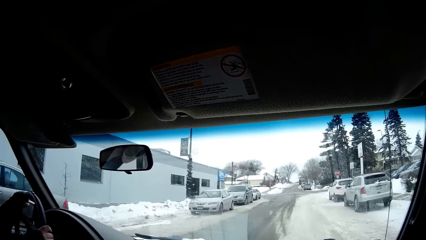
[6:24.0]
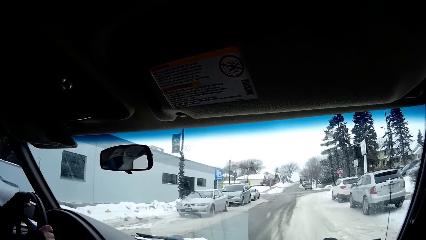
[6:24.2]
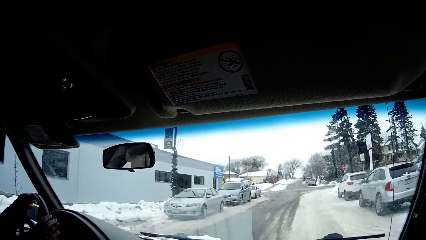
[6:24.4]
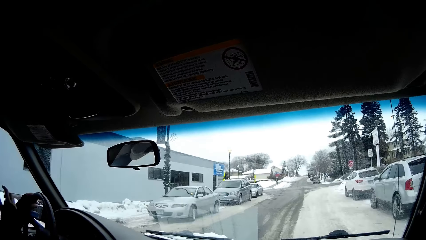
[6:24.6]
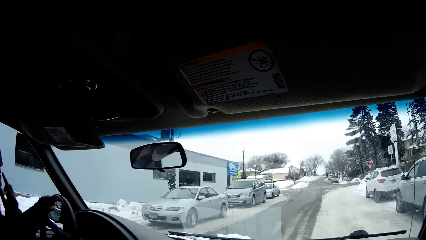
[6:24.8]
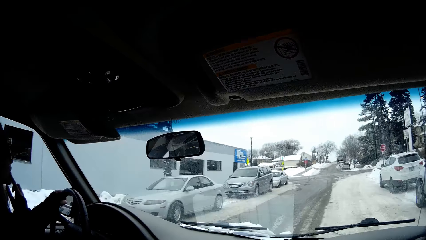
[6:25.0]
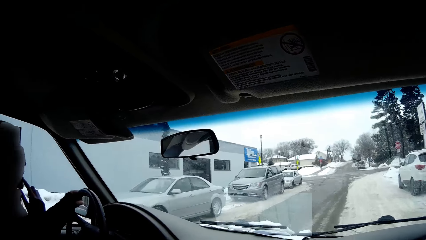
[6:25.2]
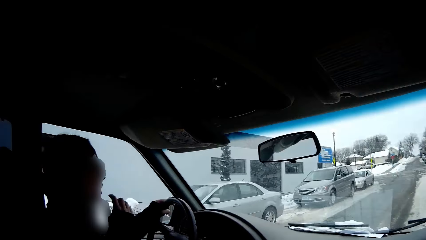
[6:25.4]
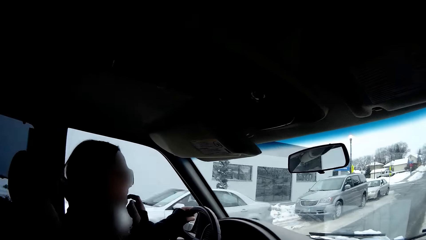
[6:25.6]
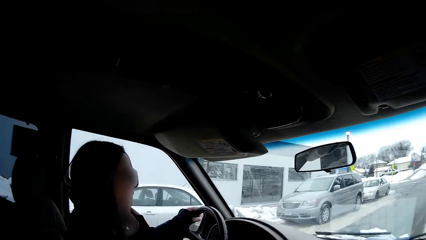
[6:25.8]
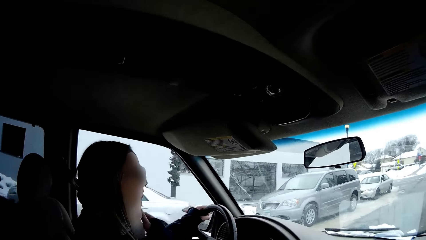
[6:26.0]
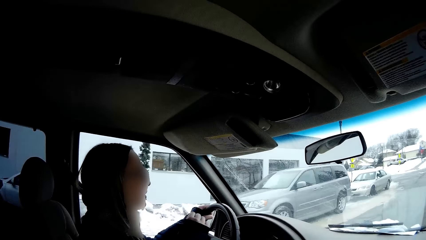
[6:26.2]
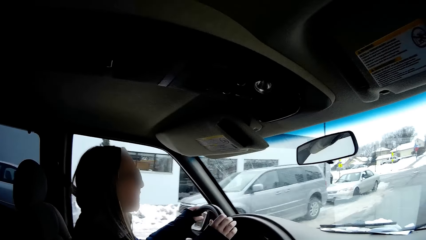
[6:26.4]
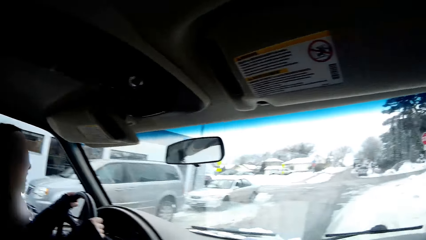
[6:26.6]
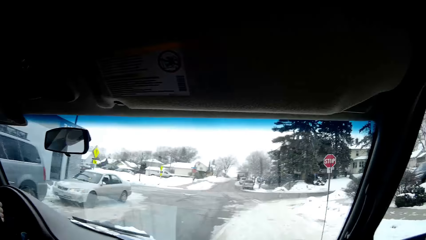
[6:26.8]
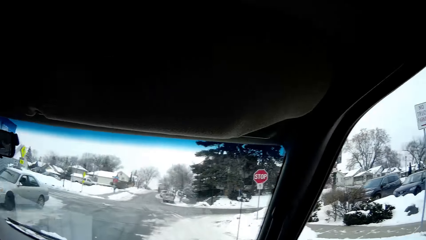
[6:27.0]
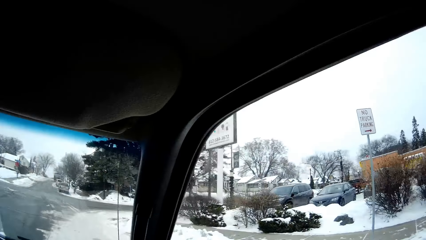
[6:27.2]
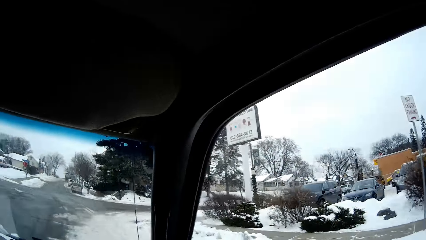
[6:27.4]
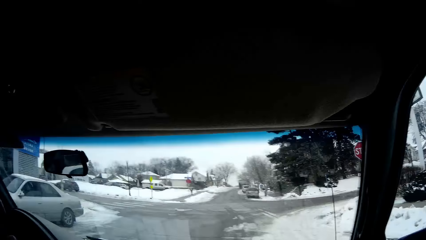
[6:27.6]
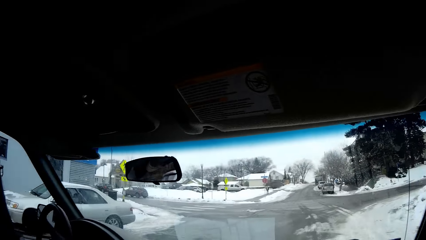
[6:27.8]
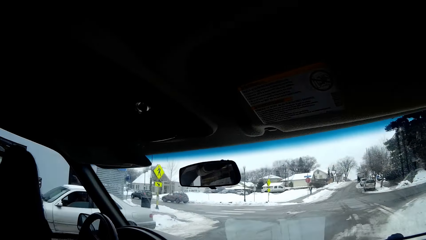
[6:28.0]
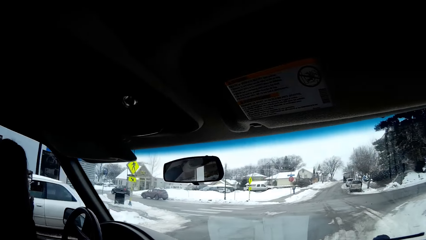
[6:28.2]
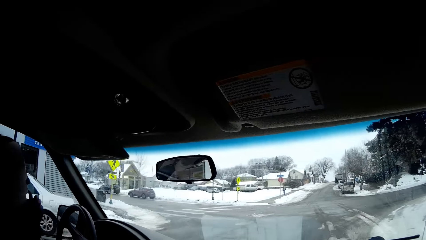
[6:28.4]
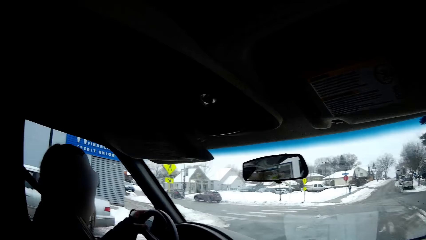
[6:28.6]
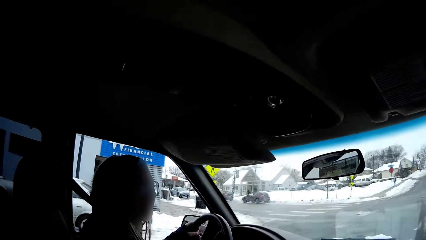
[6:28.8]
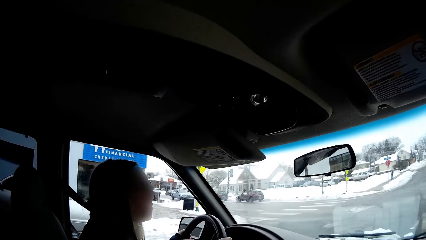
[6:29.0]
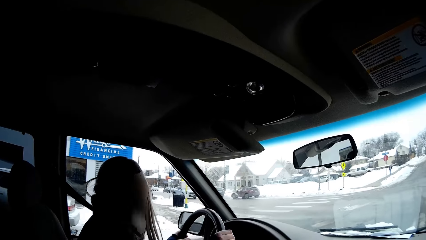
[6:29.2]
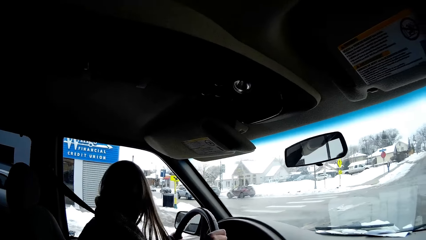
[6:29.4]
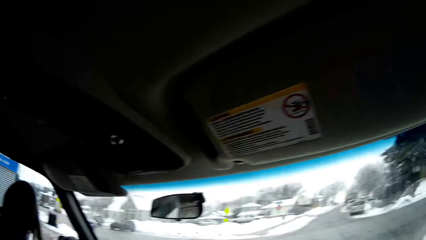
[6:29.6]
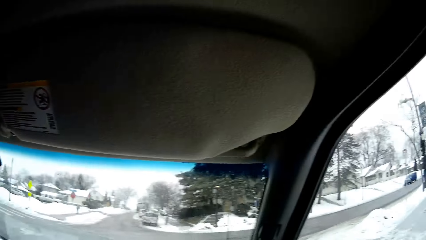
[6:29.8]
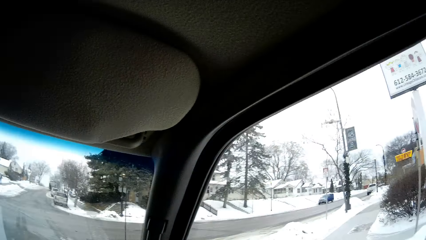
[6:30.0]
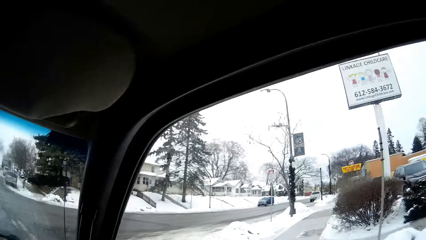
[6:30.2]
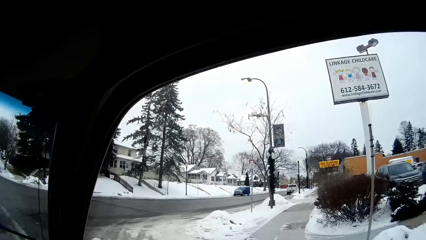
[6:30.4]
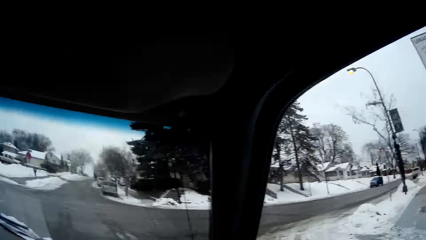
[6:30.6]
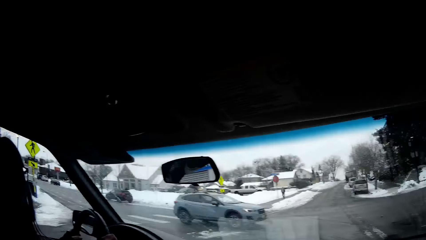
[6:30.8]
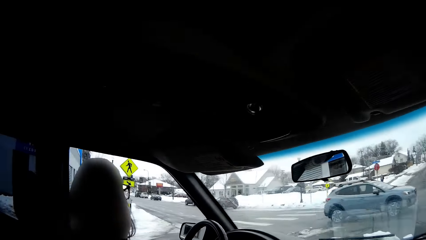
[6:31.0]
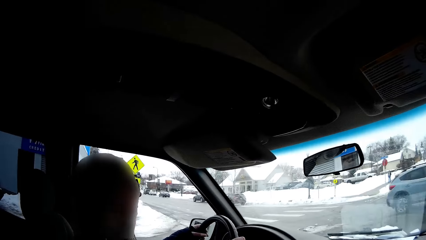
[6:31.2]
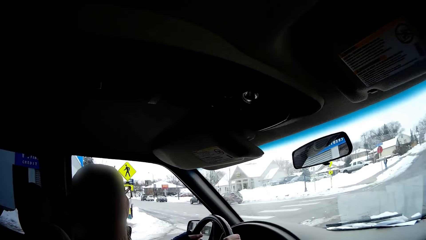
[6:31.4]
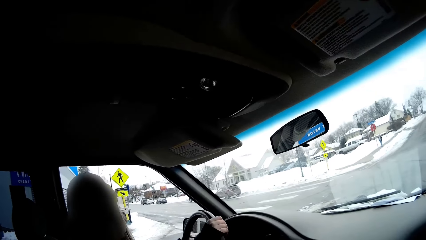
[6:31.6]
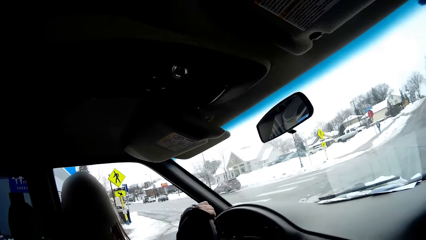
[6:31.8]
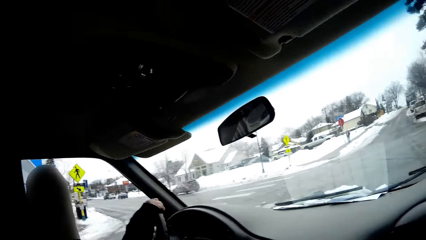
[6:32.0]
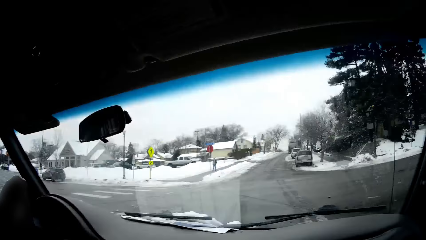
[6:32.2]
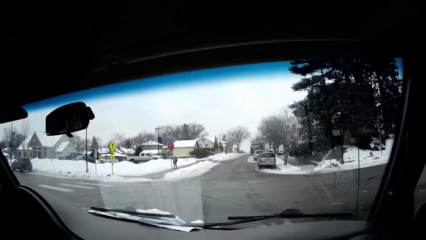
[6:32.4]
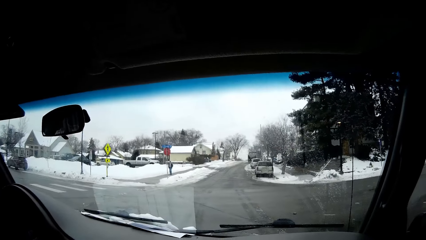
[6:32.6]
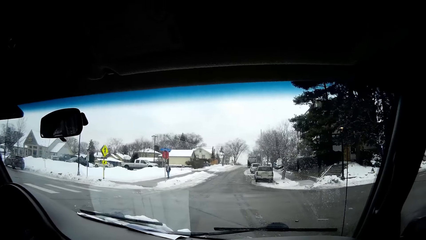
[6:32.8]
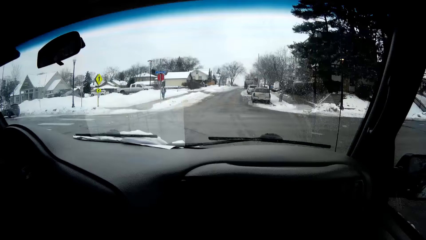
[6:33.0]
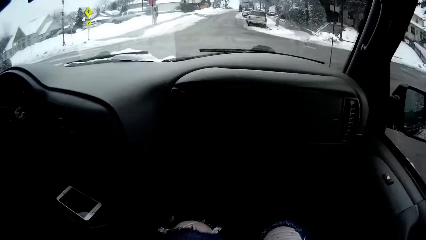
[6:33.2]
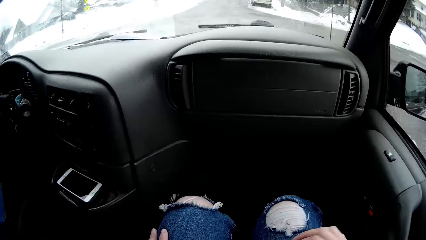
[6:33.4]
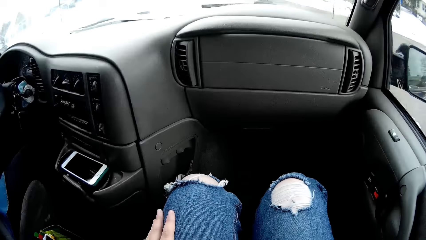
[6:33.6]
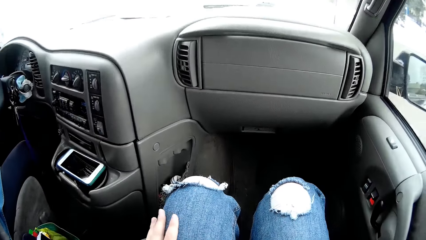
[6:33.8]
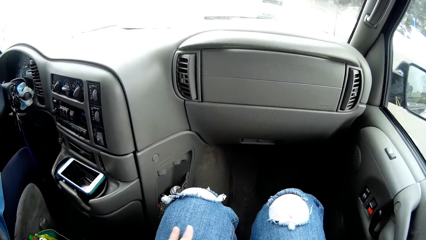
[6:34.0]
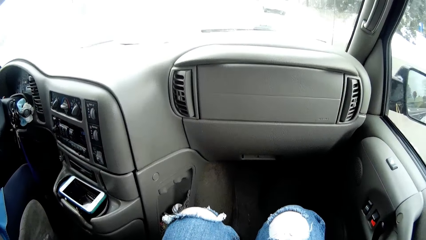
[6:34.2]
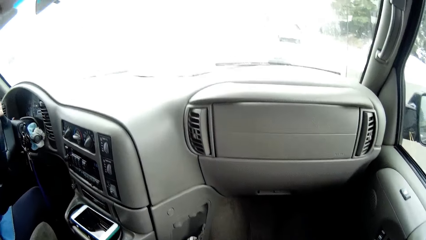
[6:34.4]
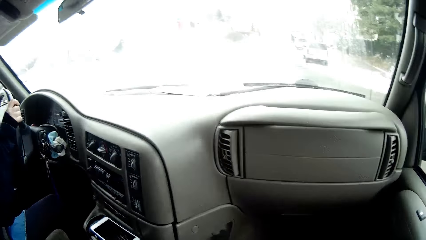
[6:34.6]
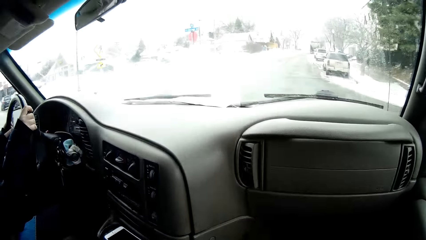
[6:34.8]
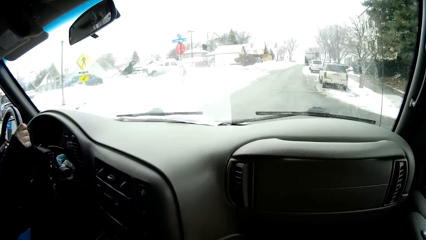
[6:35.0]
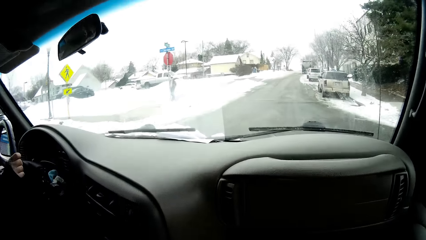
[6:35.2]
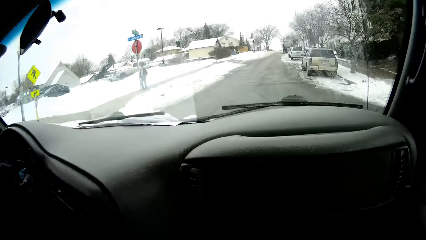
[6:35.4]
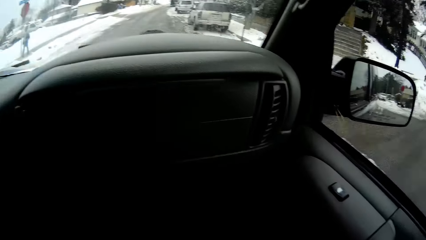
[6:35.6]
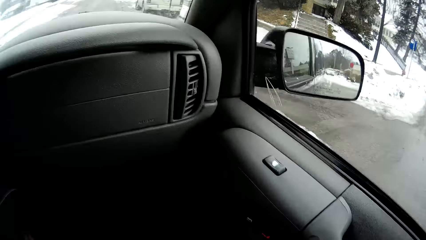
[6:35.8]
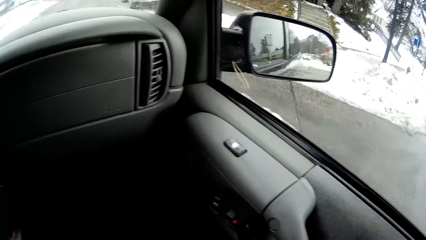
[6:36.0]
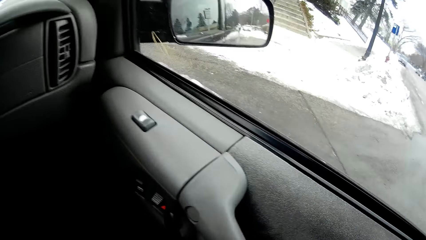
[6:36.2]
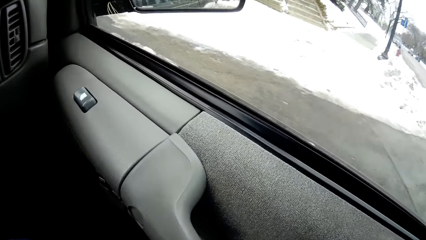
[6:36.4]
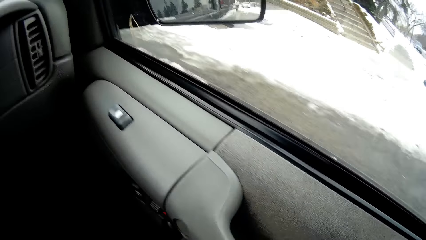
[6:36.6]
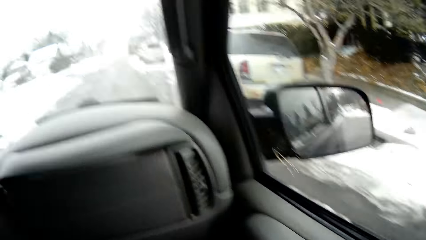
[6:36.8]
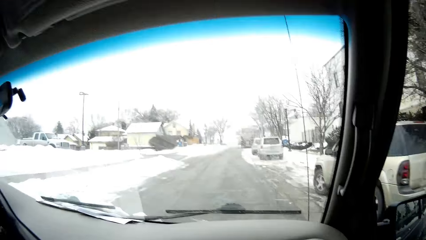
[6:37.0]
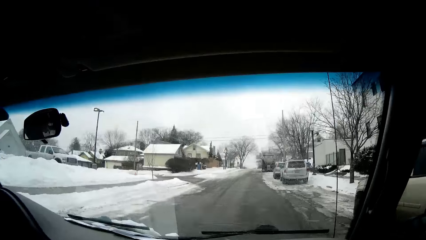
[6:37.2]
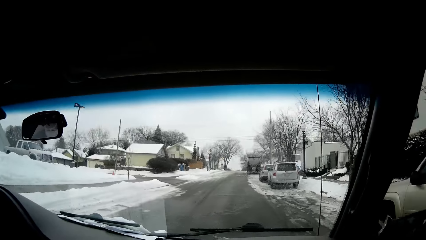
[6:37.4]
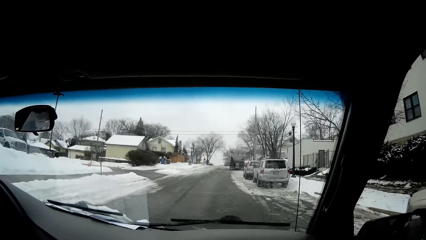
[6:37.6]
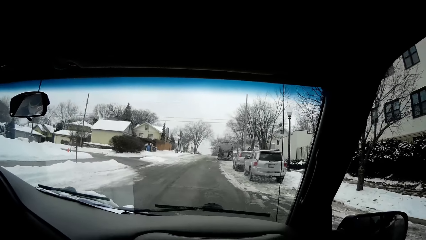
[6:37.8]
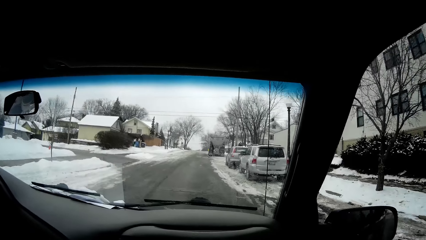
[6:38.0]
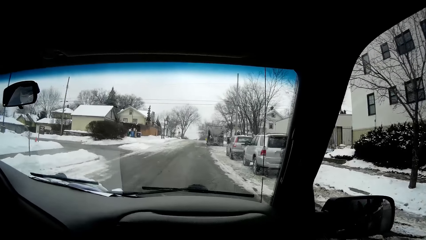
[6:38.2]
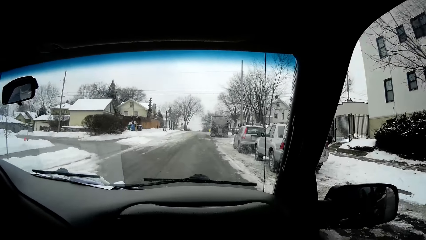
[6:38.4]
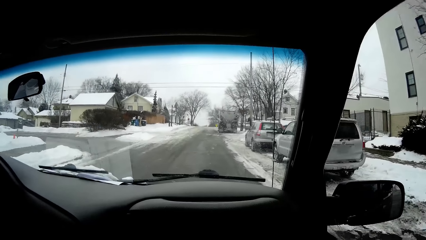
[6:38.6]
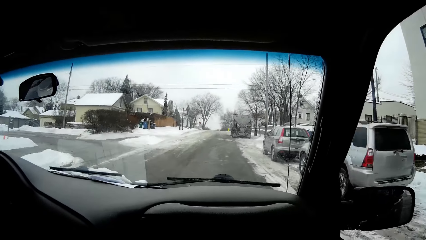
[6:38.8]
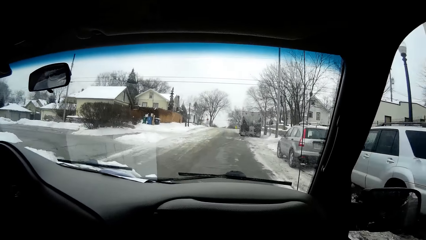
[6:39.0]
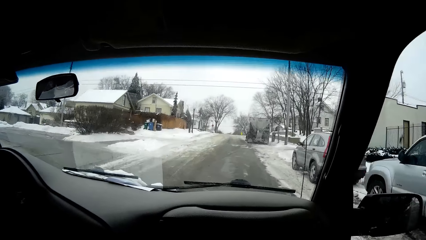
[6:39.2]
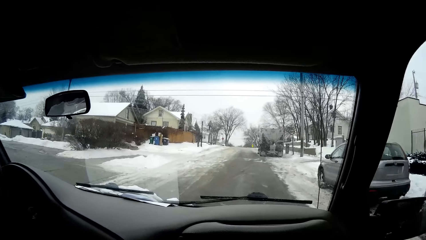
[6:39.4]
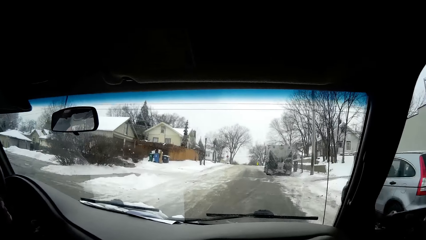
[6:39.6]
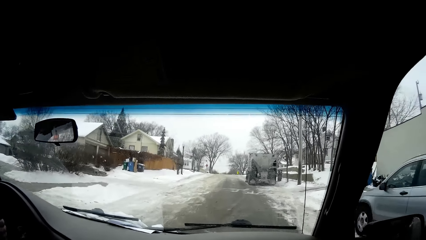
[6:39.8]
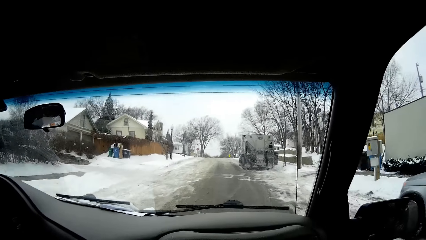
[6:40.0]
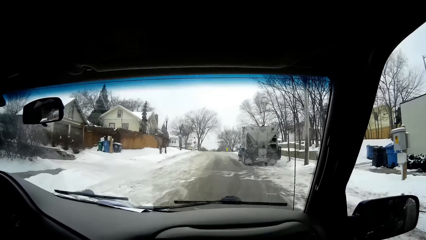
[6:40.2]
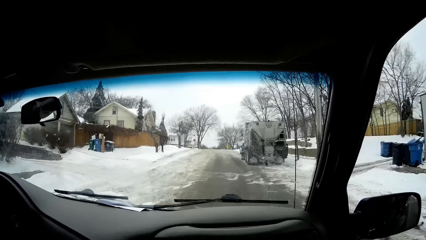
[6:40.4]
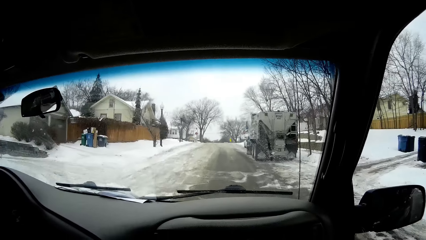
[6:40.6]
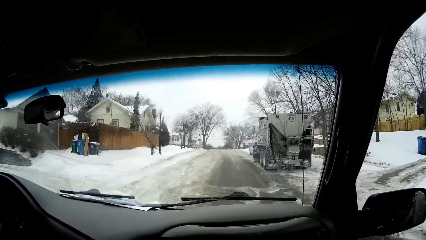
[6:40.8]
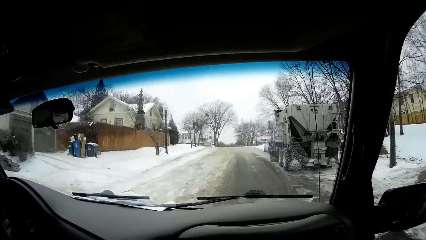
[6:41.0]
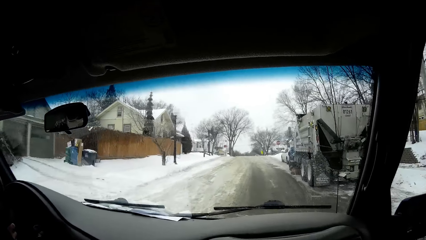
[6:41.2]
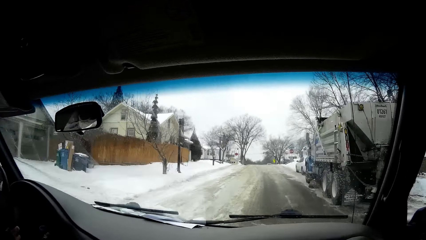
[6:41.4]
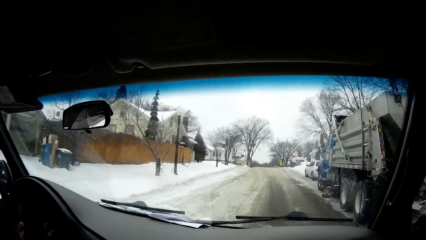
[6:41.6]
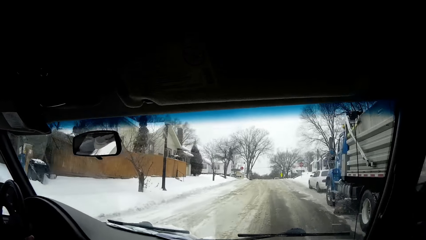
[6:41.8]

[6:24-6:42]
A lady drives the van. The camera wearer turns towards the van window. They stare at the windscreen. The lady looks outside the window. The camera wearer turns. The lady drives the van. The camera wearer stares at the windscreen. They look down. They turn towards the window of the van. They stare at the windscreen.
